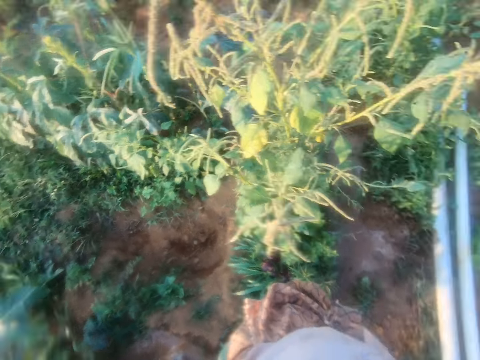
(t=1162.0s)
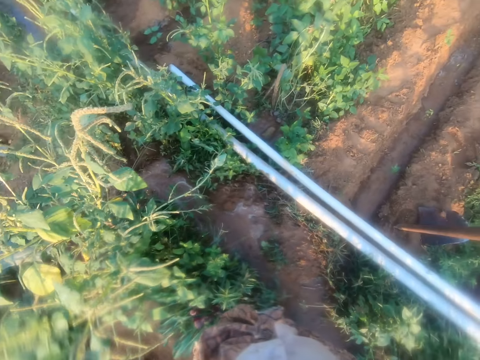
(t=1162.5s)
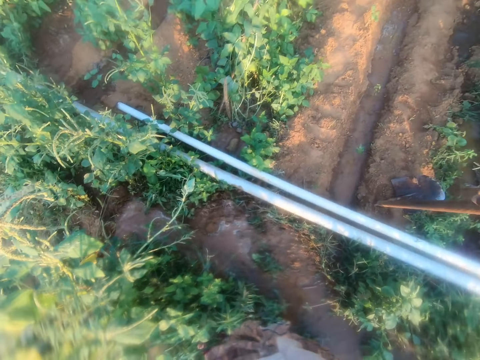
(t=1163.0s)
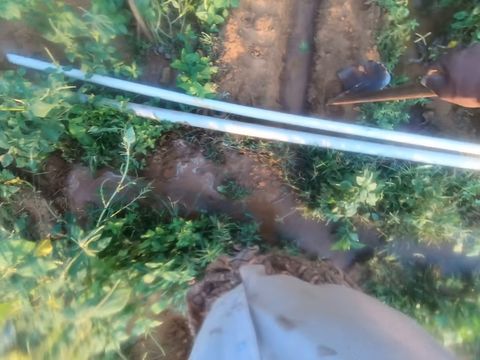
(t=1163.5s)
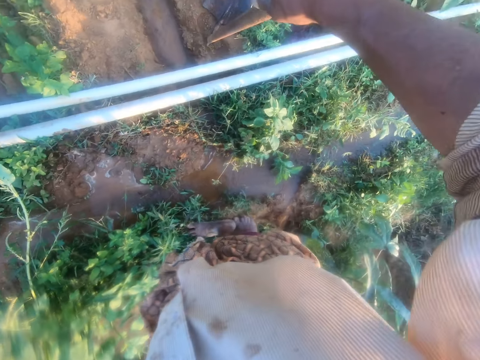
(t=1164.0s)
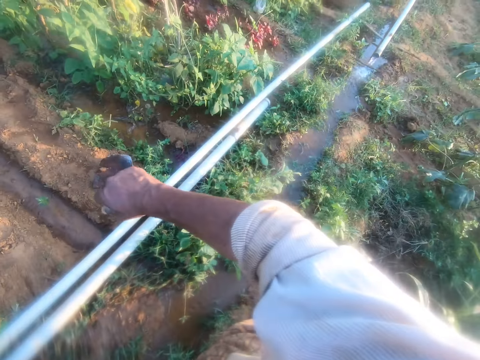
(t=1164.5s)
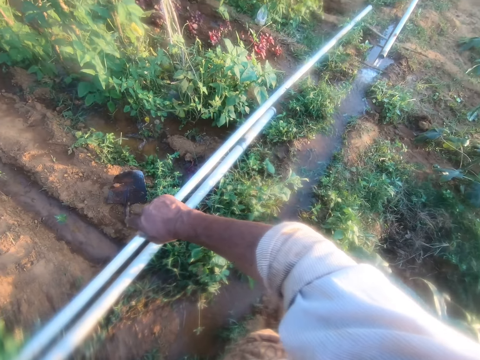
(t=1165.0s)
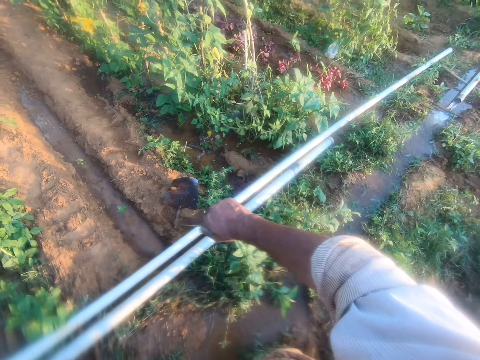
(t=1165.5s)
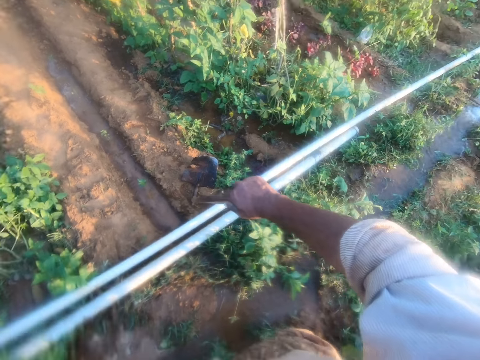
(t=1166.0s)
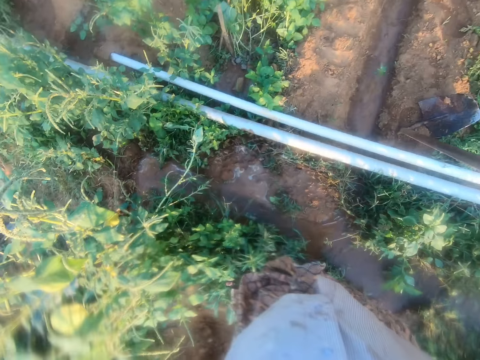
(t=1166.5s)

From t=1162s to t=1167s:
The camera wearer looks around.

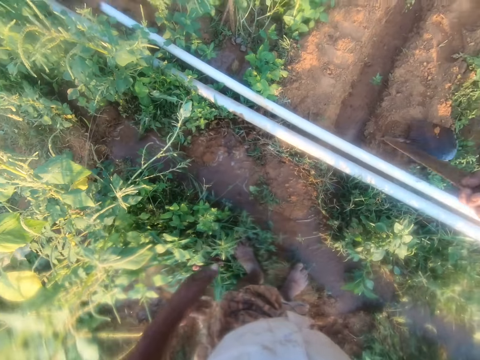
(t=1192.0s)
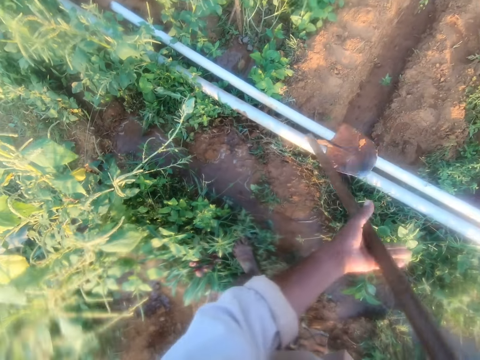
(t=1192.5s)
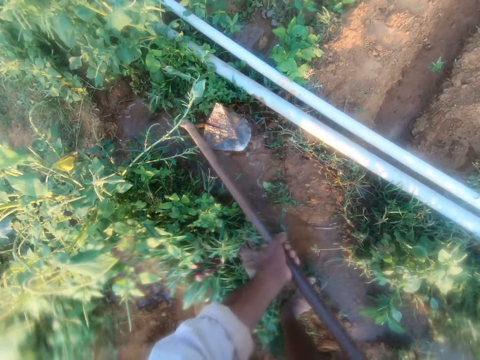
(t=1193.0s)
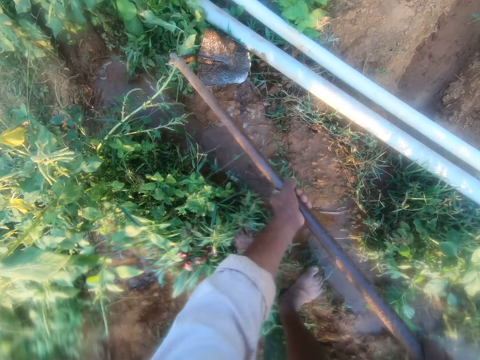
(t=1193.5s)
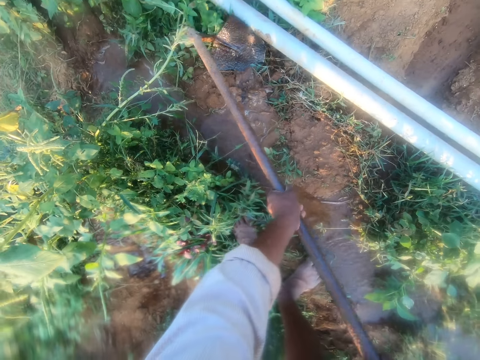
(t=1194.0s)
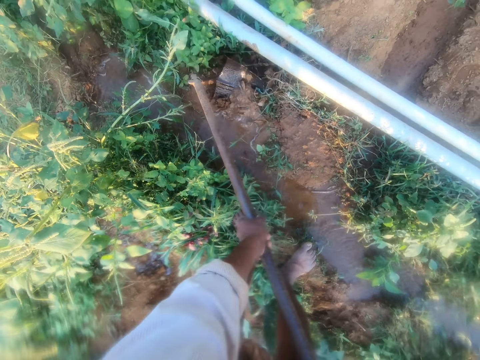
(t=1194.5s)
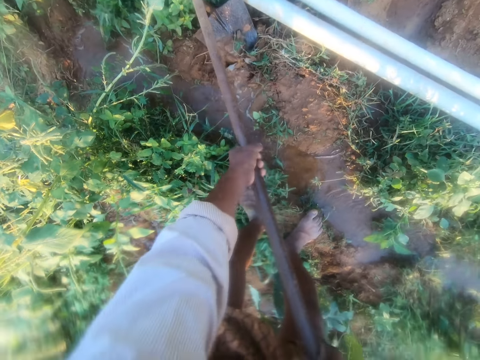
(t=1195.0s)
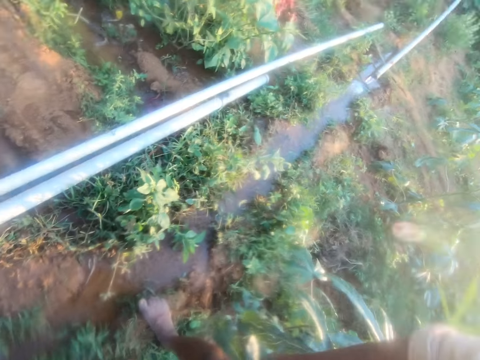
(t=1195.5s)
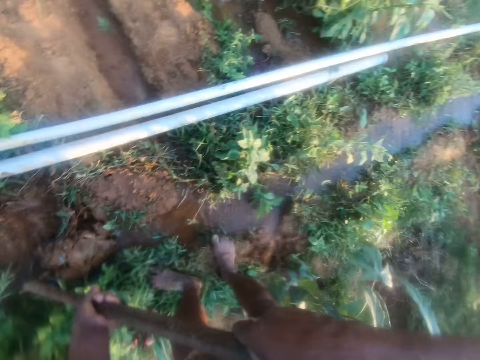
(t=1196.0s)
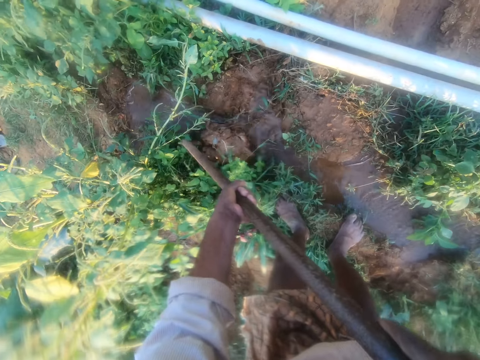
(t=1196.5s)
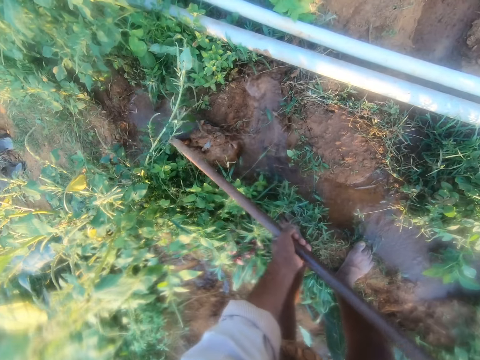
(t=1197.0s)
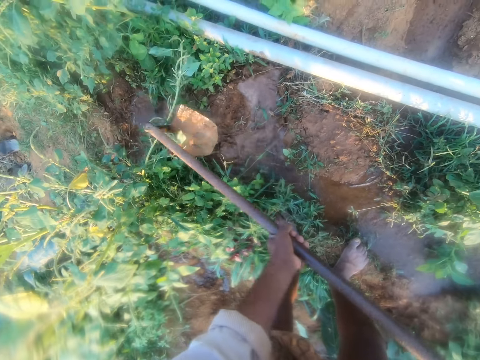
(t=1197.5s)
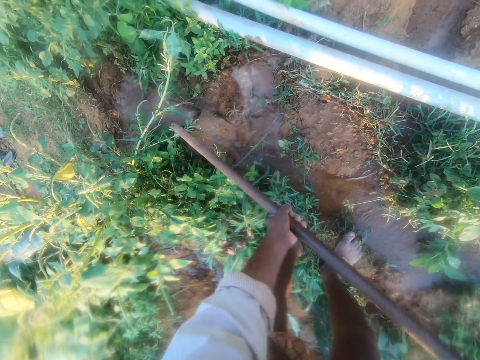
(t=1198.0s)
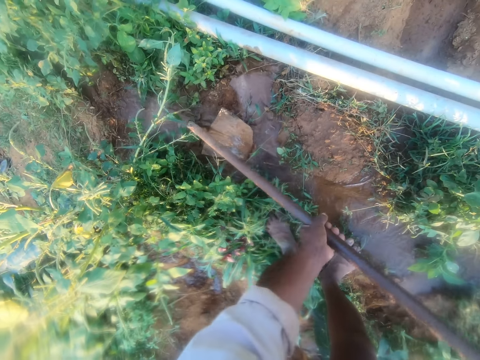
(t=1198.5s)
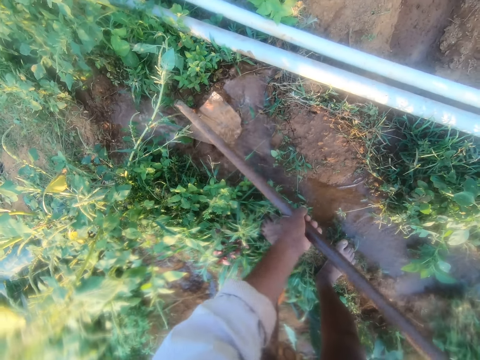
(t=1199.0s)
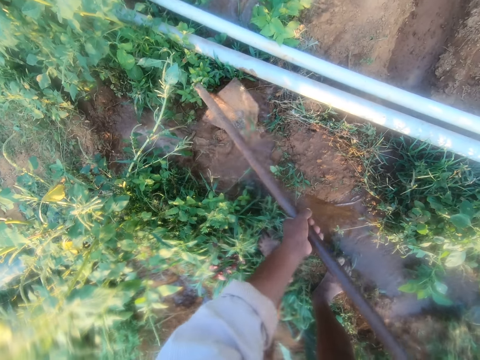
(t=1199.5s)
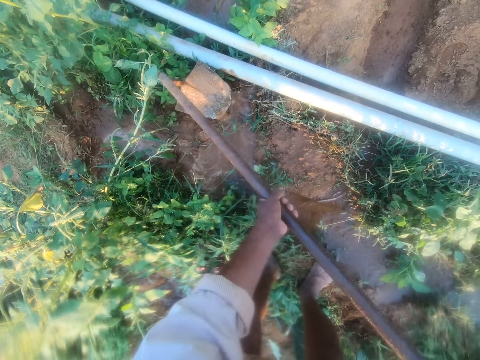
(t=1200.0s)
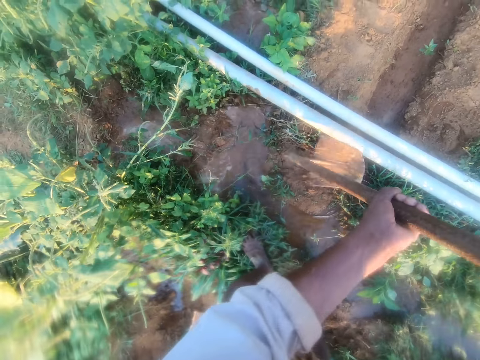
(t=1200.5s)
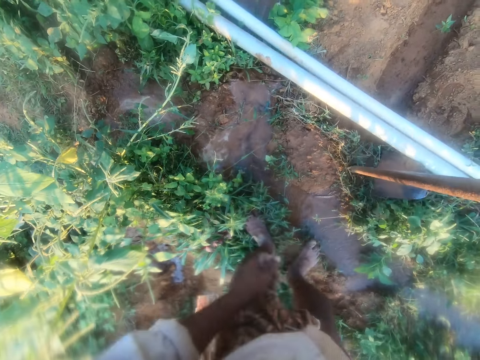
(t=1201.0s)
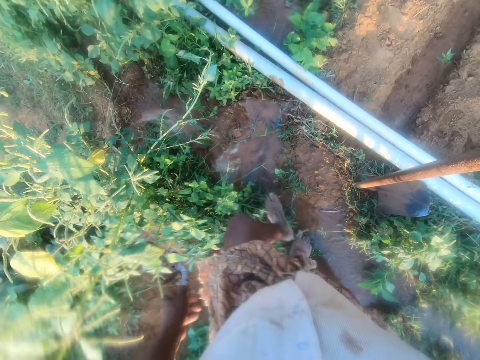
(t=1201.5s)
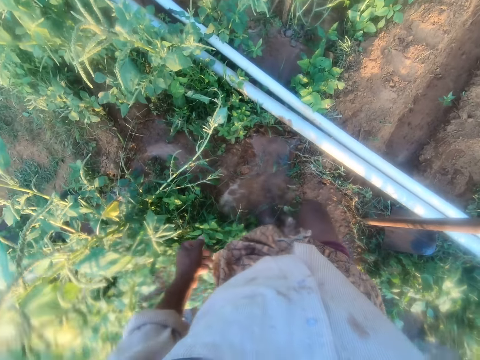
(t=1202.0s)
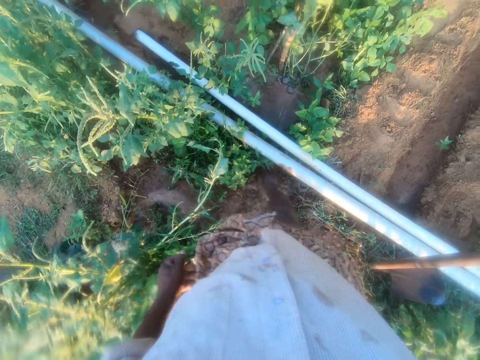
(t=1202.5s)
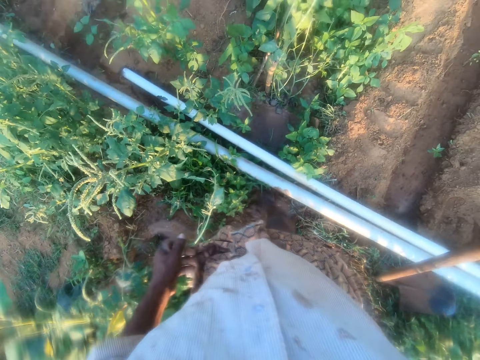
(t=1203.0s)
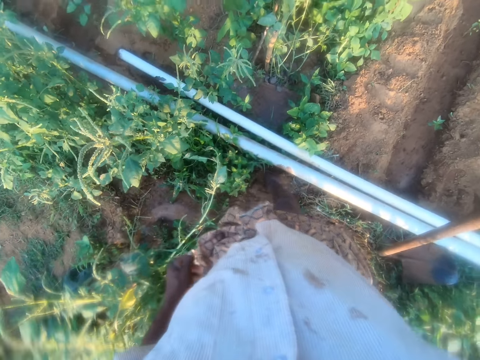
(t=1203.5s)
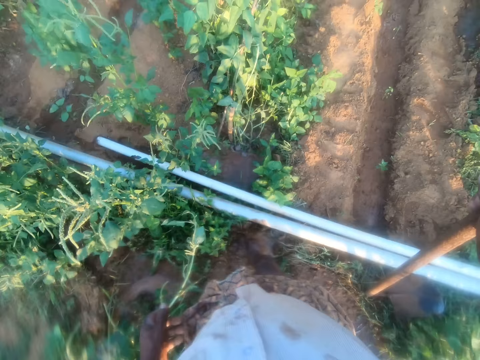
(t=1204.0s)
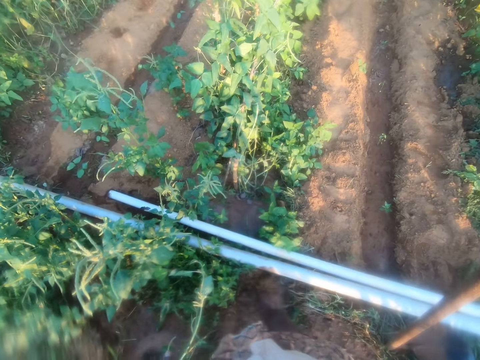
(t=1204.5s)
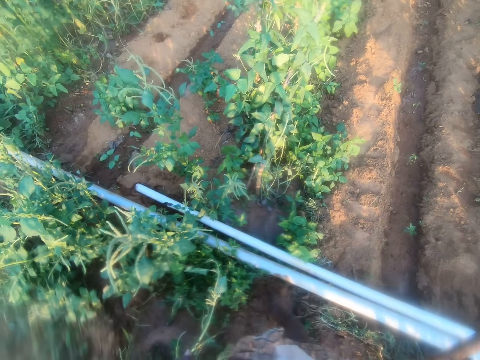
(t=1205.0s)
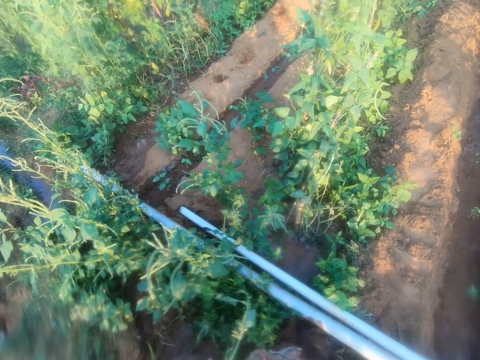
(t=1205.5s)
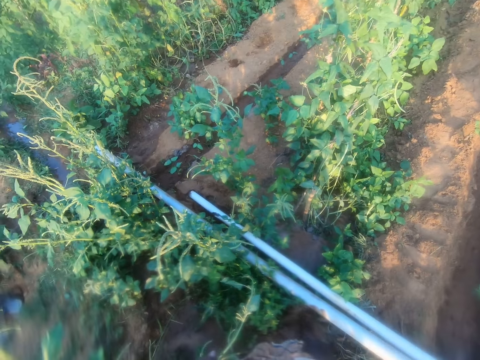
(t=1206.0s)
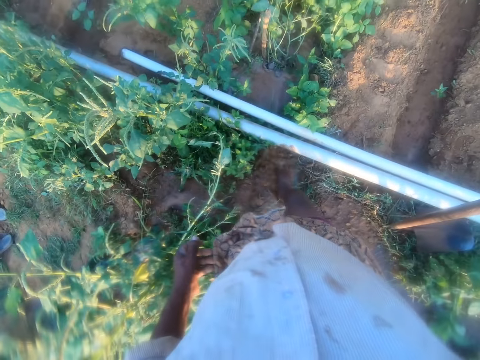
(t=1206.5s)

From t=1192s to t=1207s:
The camera wearer digs the furrow with the hoe. They put down the hoe and walk on the garden. They press the mud with the leg.

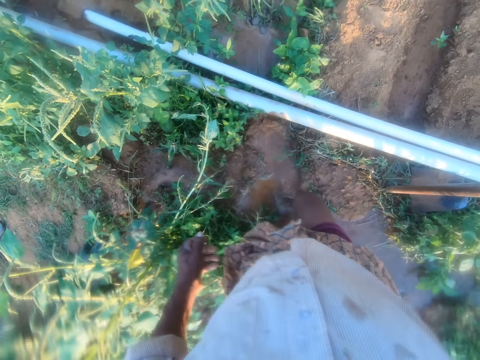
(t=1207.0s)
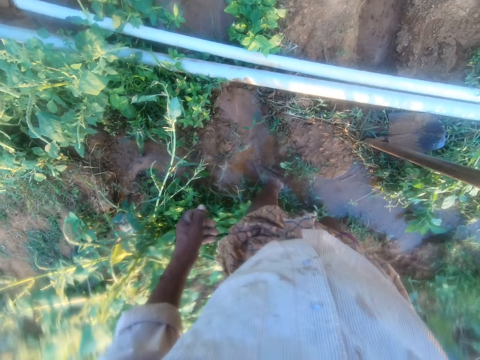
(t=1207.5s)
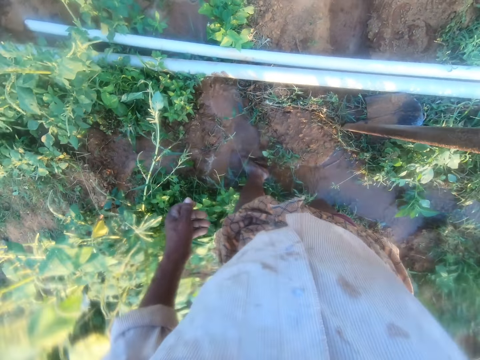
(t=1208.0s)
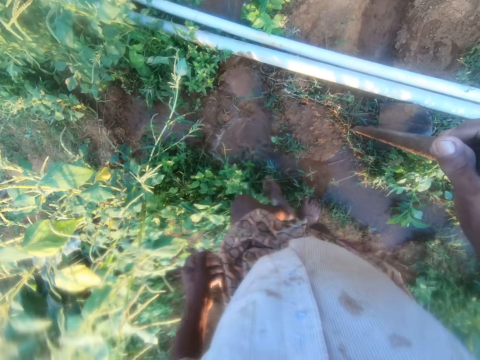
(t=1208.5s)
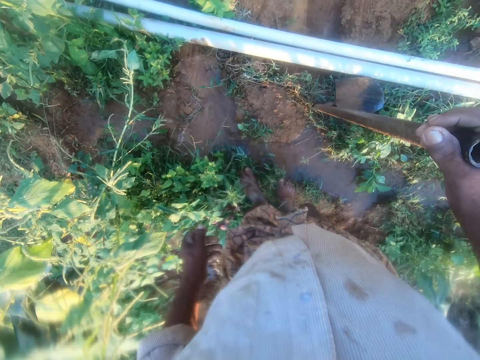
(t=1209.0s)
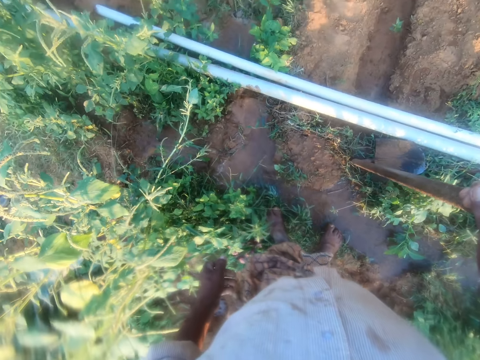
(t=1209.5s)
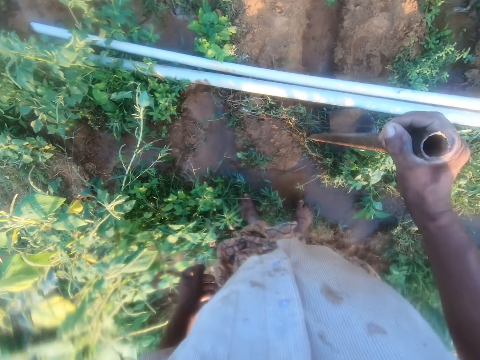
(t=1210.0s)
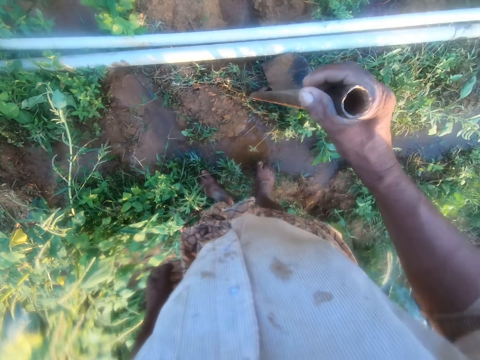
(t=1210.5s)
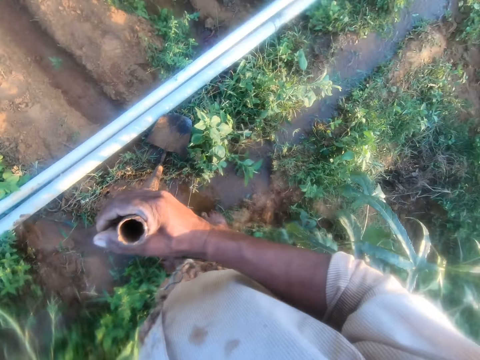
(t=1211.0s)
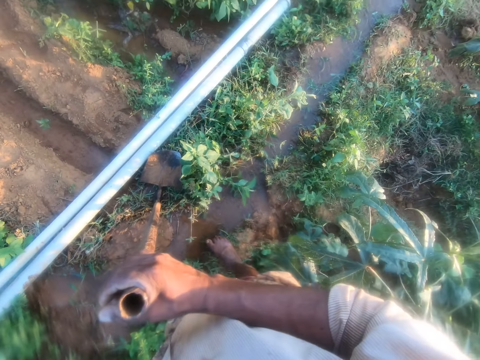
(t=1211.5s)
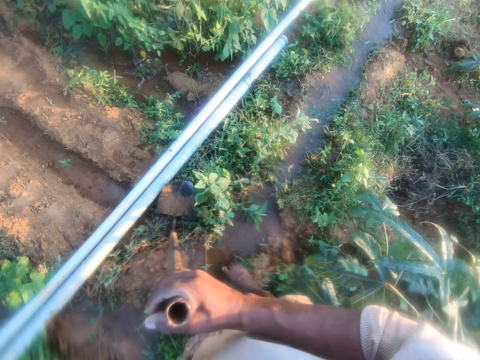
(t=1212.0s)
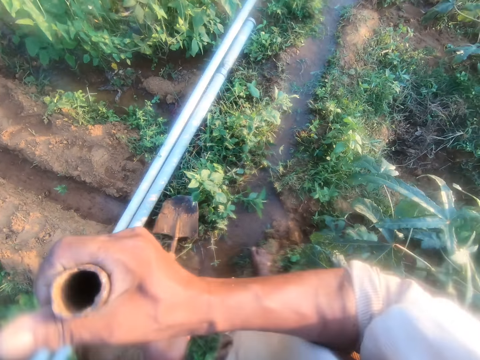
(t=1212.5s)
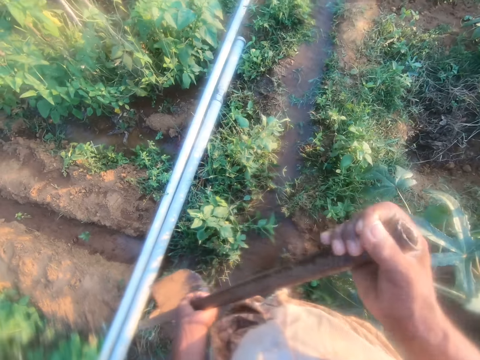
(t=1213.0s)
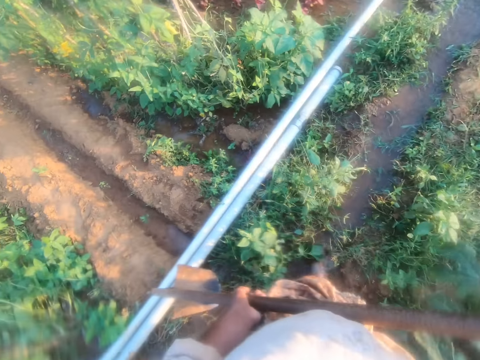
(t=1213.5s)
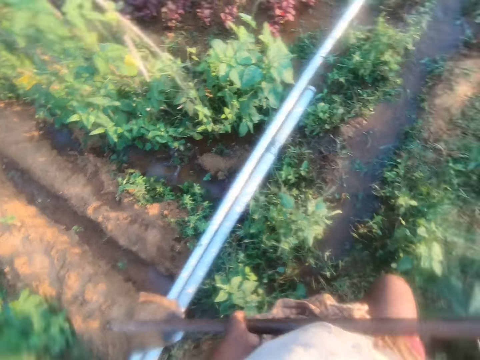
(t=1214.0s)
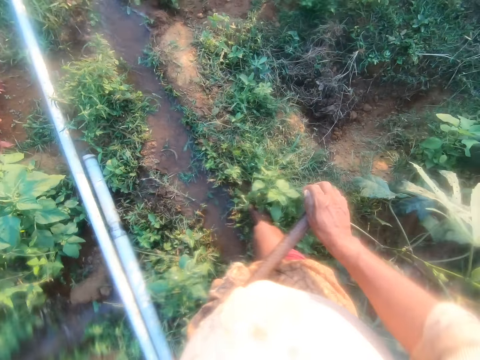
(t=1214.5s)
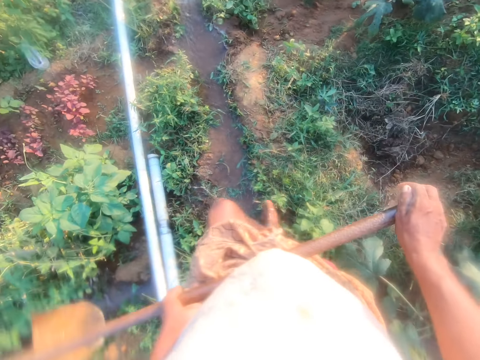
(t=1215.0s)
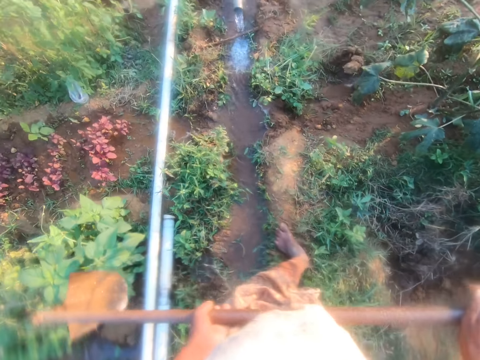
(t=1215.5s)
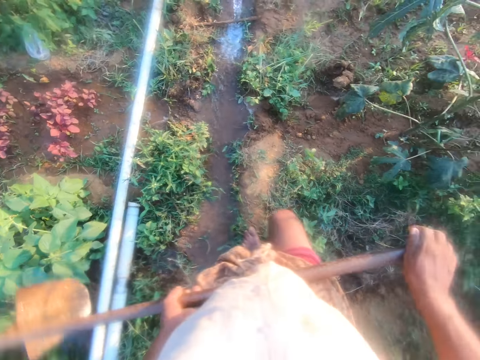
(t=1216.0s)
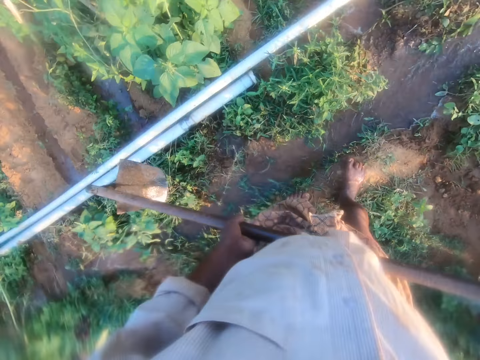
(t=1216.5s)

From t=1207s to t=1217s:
The camera wearer looks around. They pick up the hoe and walk on the garden.
